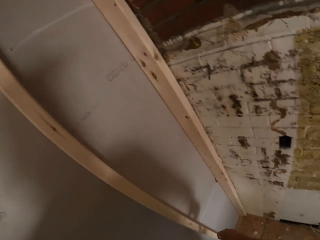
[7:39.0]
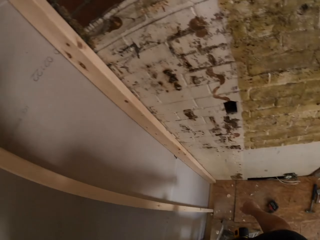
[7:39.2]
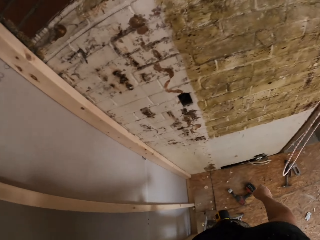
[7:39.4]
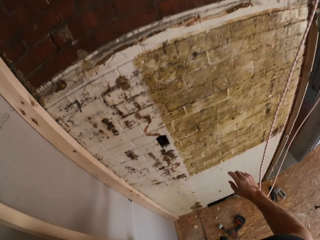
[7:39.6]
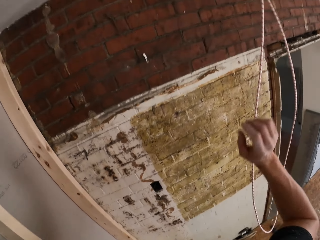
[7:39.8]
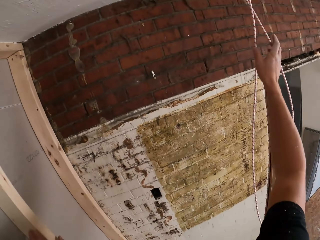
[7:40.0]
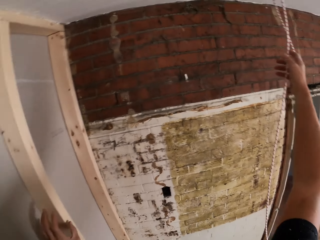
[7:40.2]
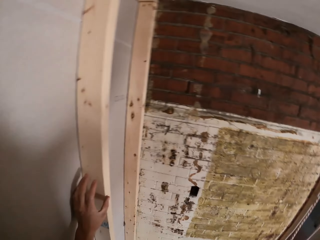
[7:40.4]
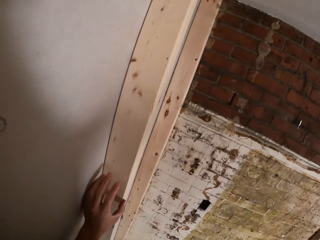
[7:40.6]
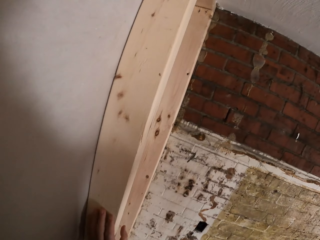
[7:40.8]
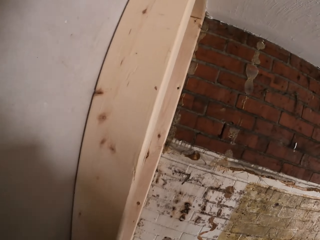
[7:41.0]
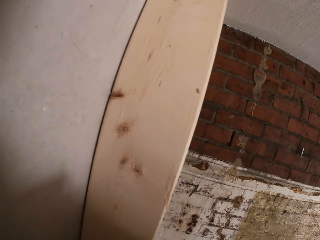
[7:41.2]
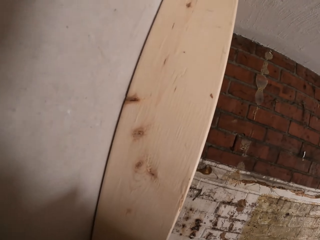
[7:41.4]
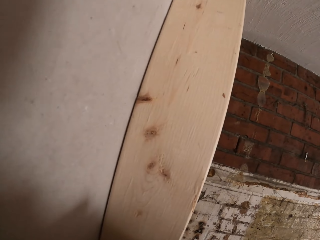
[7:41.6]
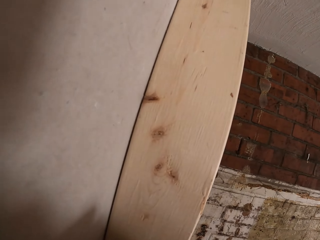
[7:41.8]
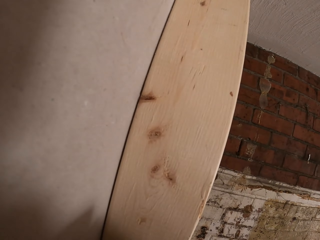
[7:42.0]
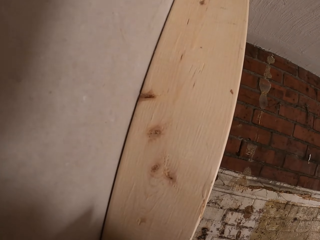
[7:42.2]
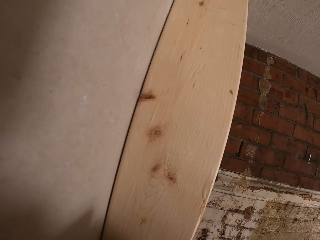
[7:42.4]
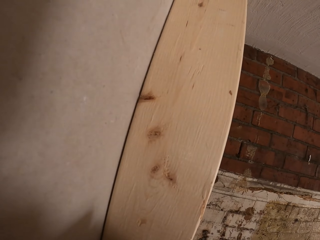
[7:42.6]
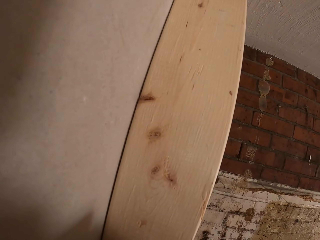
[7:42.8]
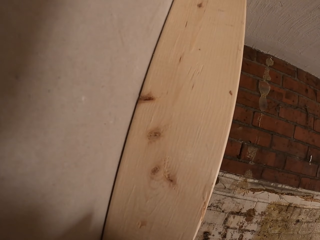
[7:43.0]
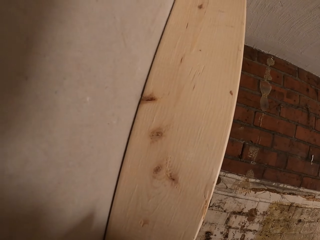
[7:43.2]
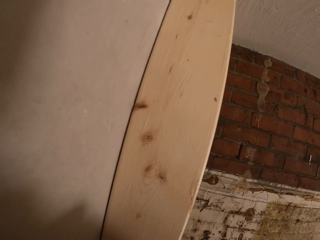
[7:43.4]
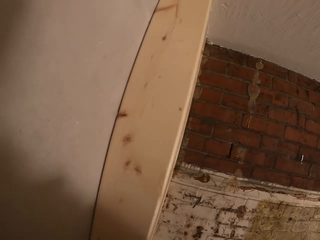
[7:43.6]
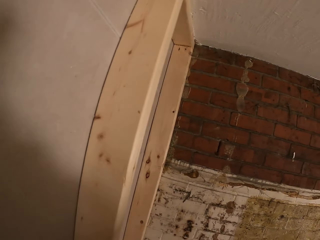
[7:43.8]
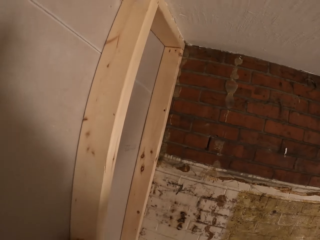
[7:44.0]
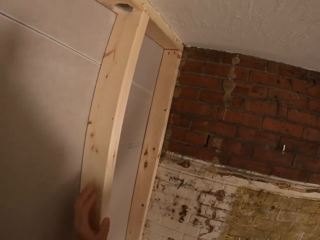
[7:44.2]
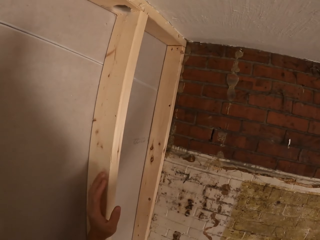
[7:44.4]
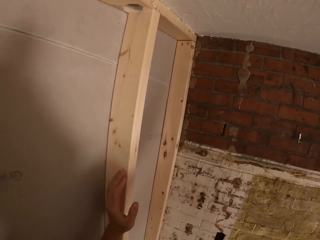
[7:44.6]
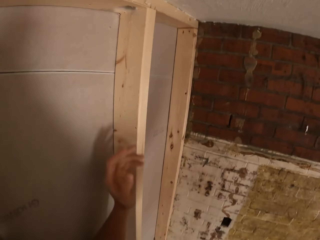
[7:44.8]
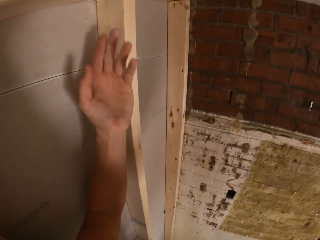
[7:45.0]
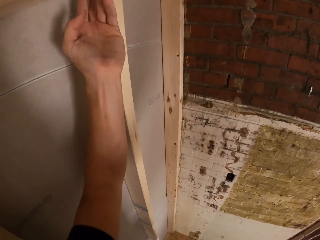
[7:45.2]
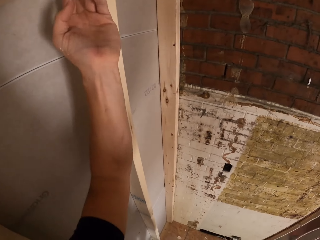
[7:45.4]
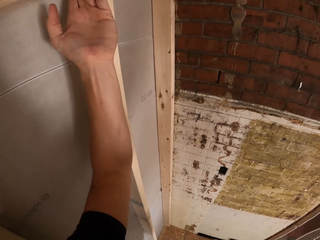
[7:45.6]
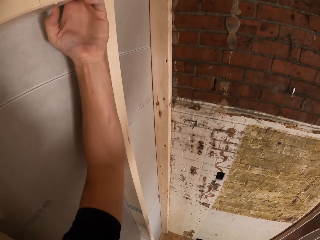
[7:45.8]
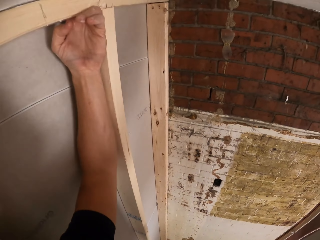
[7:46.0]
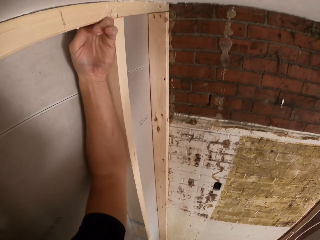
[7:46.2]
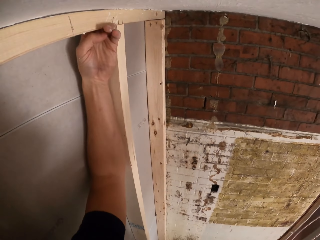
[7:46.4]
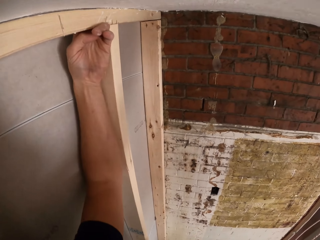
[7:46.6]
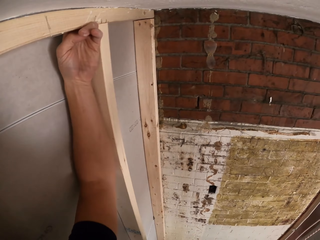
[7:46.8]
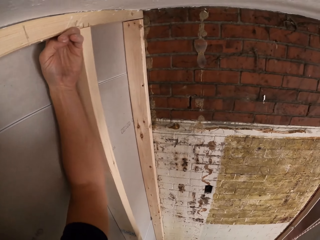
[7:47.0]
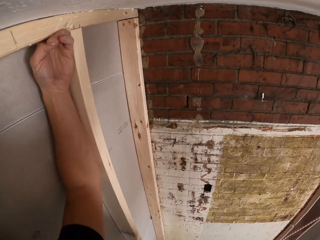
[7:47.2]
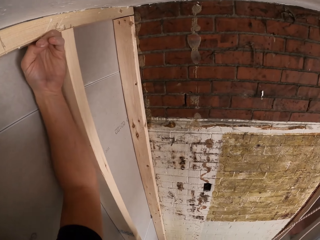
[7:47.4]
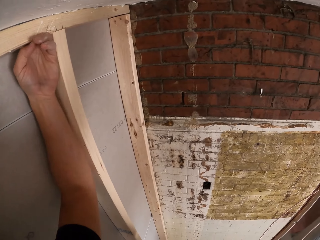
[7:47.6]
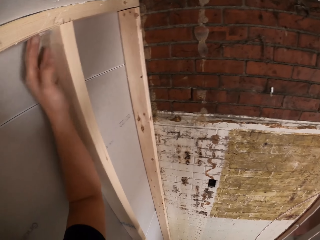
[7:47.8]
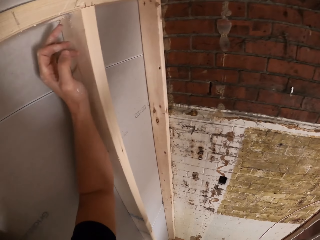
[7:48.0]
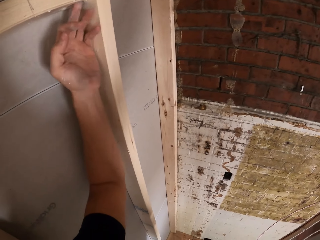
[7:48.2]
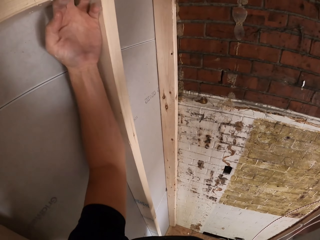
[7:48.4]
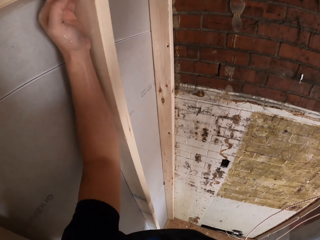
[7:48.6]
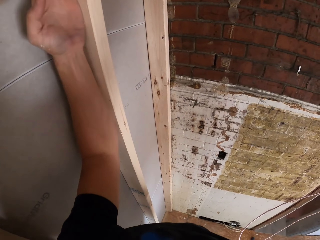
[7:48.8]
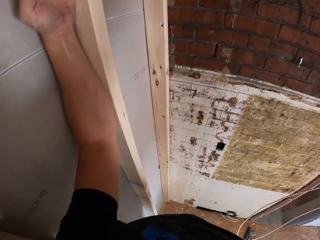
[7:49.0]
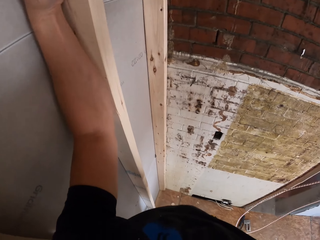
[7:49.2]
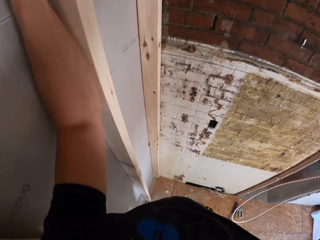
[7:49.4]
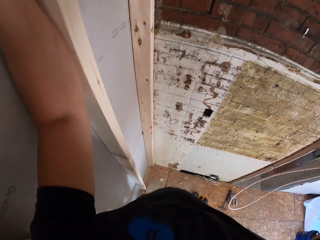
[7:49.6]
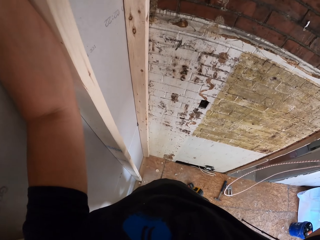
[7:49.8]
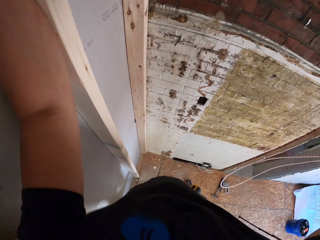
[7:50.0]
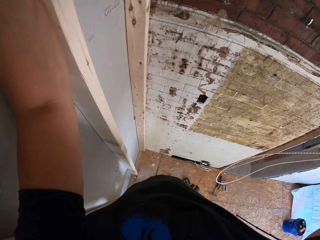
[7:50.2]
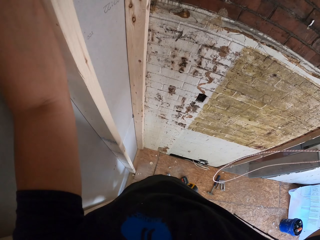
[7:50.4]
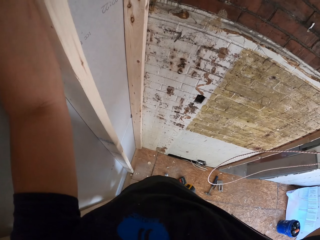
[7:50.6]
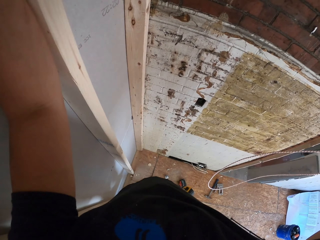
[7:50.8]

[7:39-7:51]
The camera wearer holds the cable. They look at the hole on the top plate. They touch the hole on the top plate.

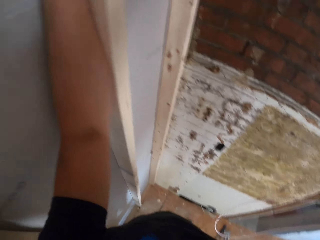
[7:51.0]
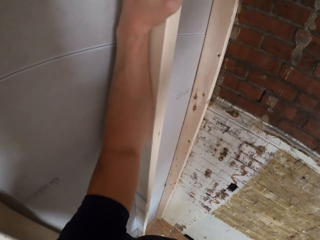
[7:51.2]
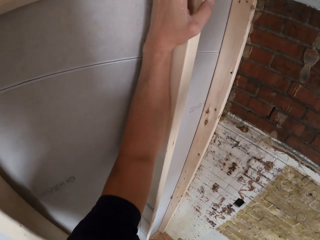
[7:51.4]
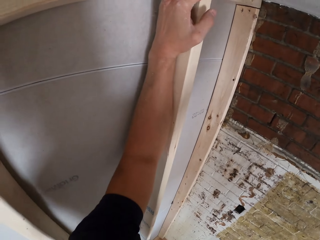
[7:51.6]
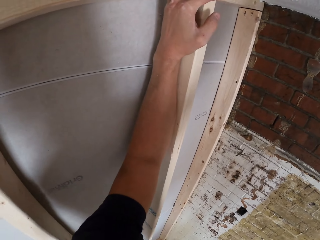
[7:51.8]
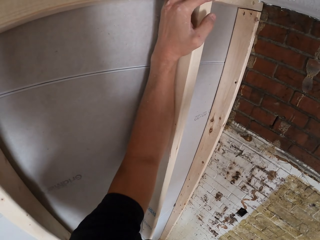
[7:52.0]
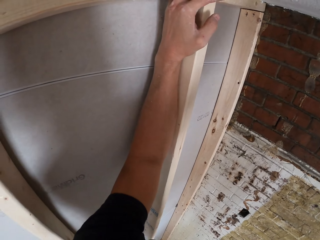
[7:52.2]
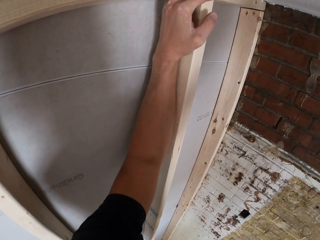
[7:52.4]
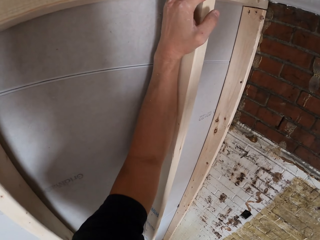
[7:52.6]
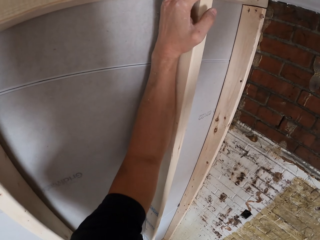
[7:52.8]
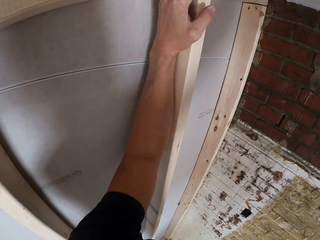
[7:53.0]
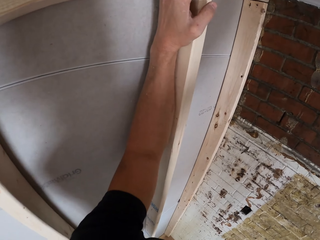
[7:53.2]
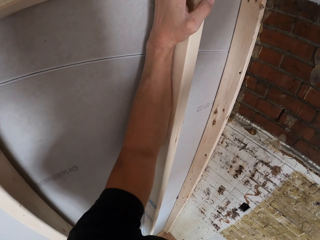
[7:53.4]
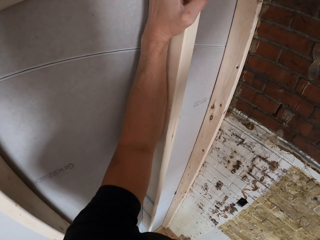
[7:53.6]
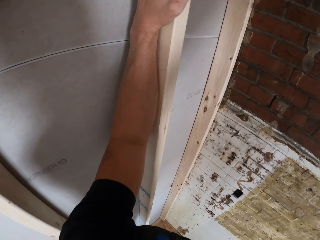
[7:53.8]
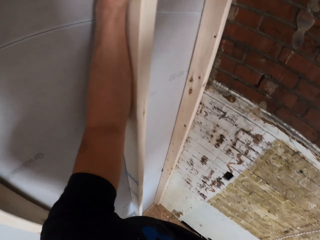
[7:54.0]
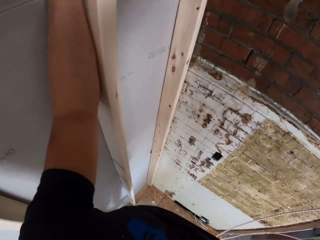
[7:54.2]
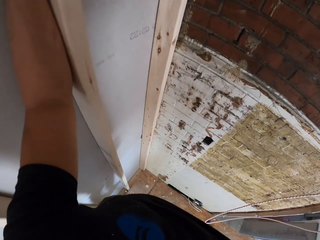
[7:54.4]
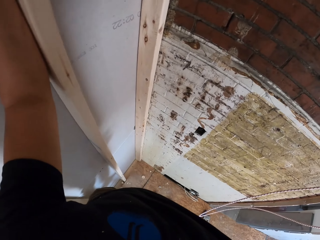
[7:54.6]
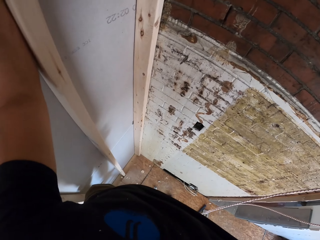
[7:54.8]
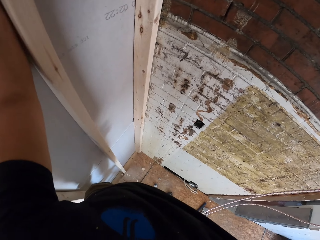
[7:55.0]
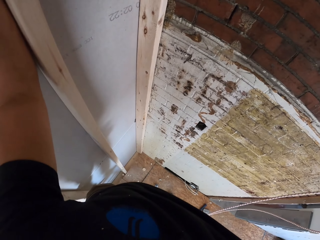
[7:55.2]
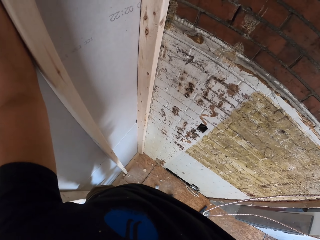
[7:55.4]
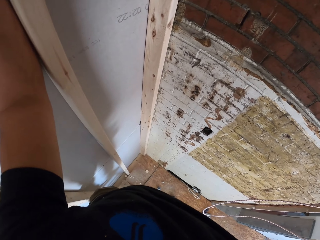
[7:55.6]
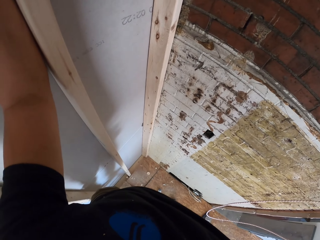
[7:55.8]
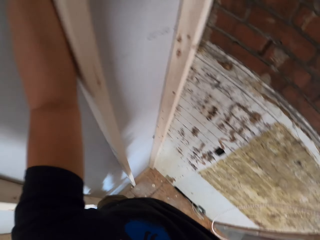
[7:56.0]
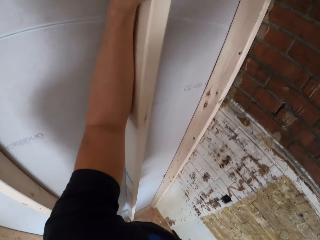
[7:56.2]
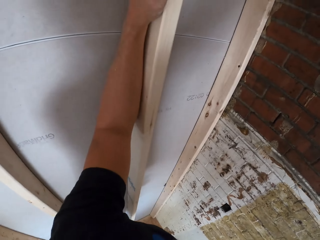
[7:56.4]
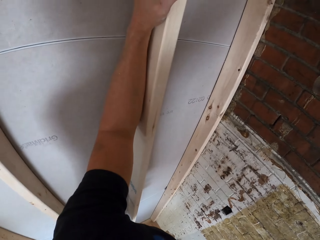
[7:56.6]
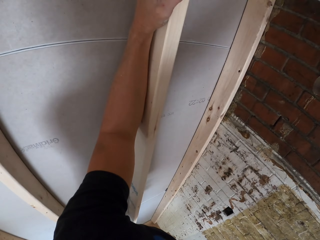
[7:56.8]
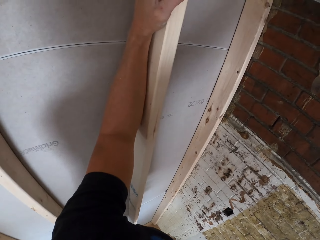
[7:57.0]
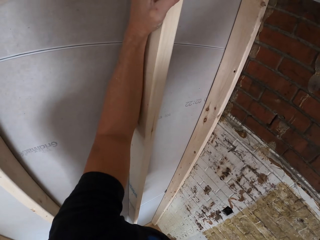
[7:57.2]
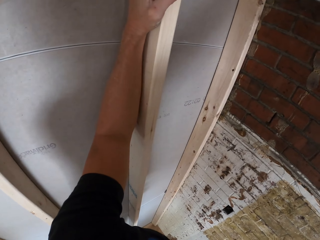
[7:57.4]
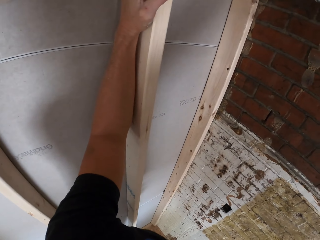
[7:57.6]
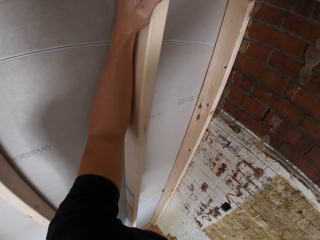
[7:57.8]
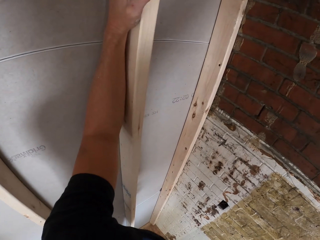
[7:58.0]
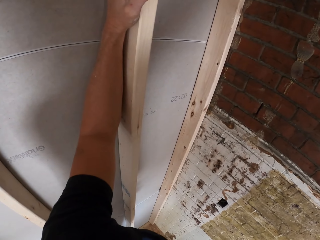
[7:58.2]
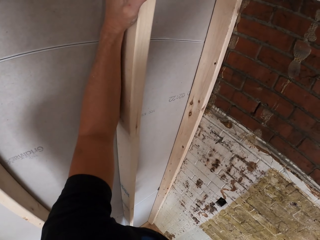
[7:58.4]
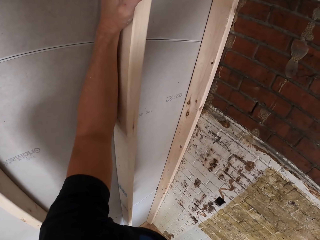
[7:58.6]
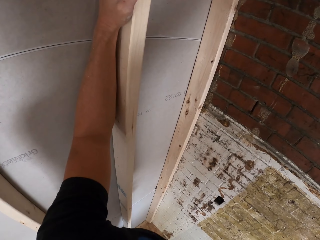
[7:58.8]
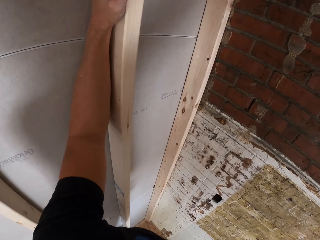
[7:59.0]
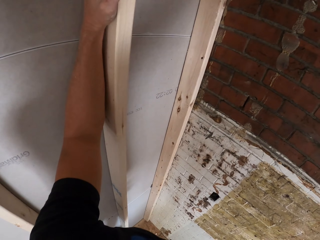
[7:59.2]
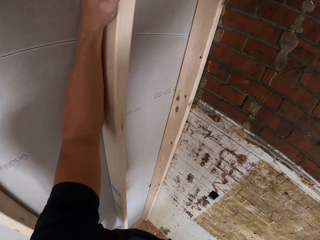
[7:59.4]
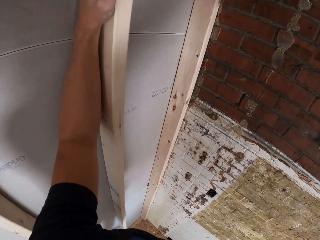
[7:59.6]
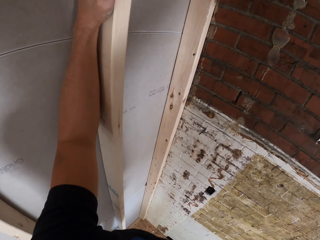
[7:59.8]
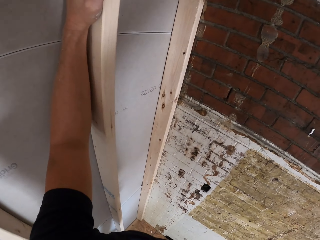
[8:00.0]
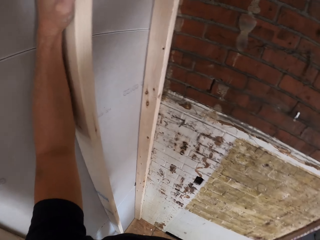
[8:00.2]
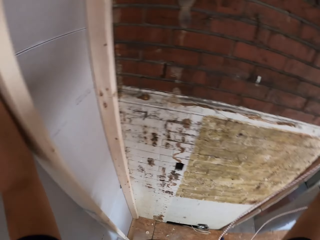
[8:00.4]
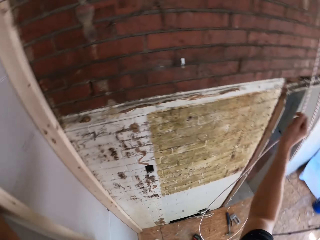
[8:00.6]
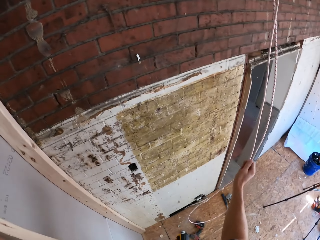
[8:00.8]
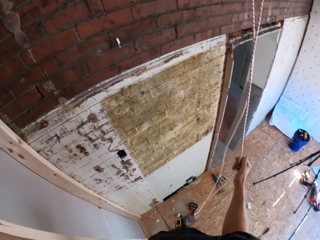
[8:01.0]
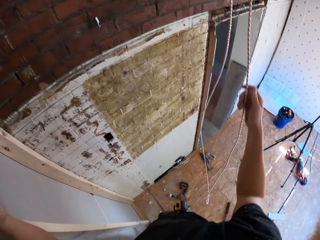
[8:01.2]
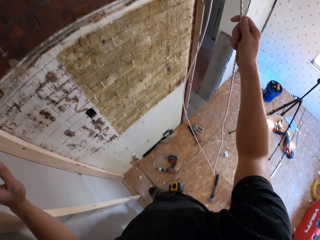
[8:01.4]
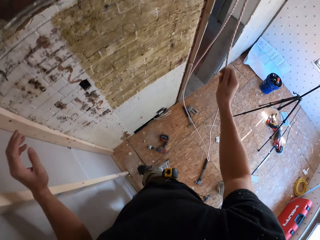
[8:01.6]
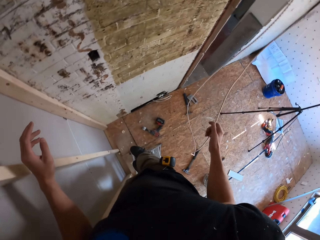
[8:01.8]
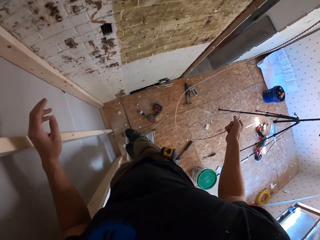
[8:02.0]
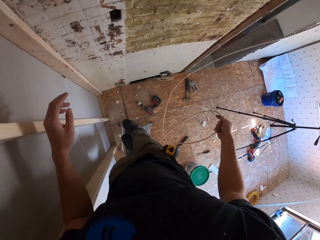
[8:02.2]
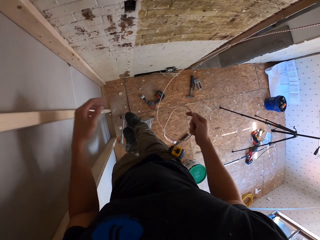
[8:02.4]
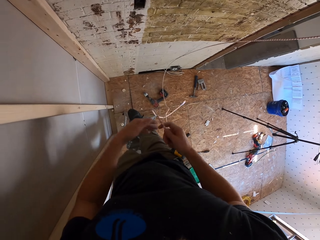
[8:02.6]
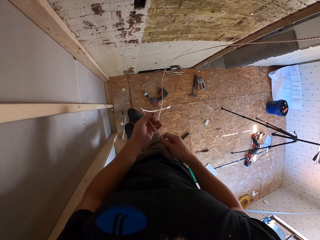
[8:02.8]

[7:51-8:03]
The camera wearer removes the cable from the ceiling.
